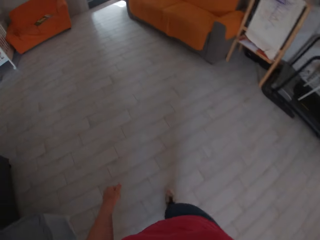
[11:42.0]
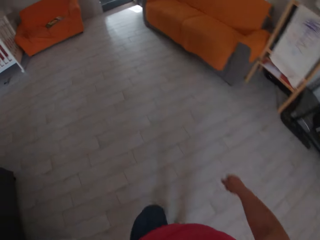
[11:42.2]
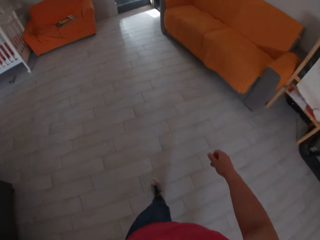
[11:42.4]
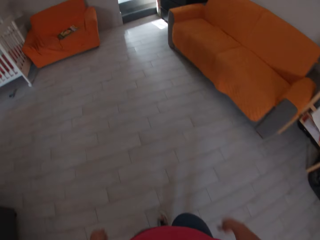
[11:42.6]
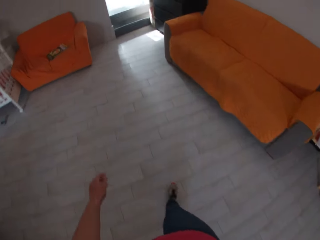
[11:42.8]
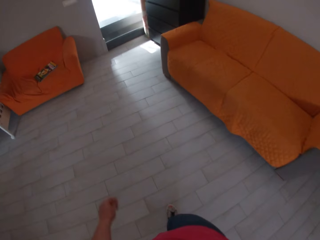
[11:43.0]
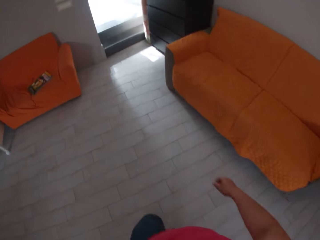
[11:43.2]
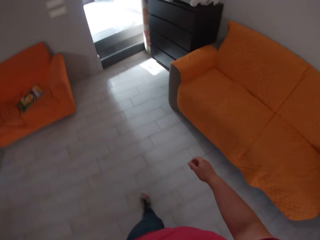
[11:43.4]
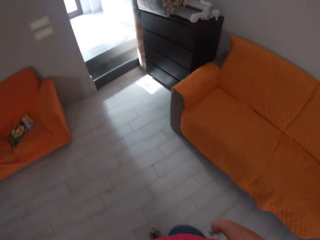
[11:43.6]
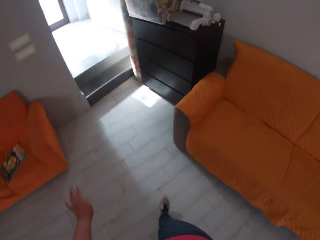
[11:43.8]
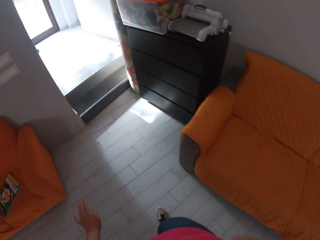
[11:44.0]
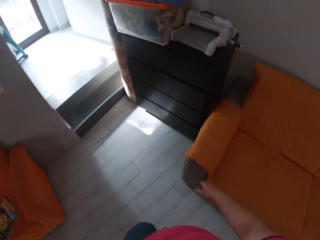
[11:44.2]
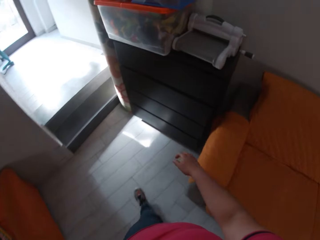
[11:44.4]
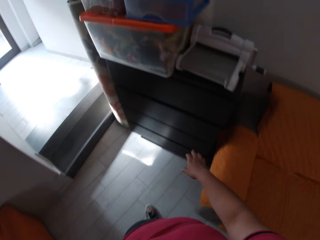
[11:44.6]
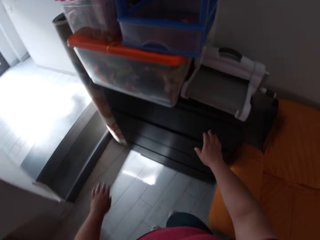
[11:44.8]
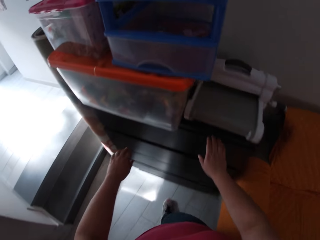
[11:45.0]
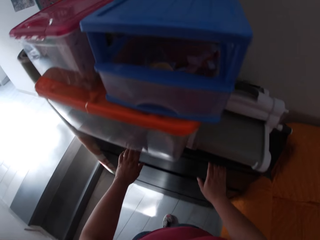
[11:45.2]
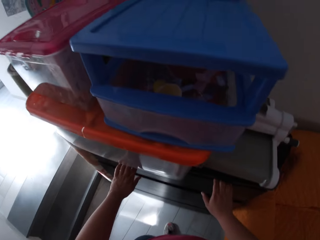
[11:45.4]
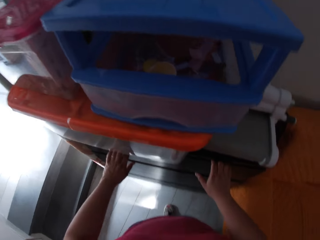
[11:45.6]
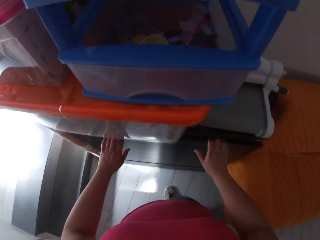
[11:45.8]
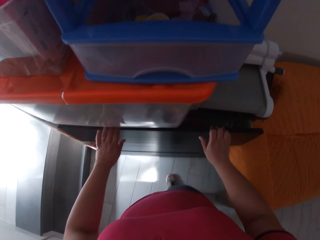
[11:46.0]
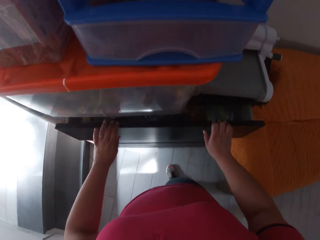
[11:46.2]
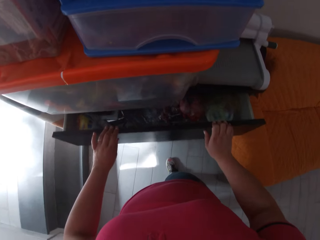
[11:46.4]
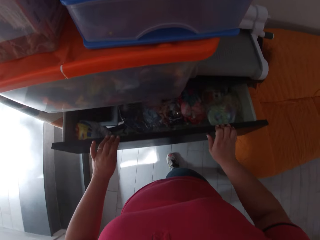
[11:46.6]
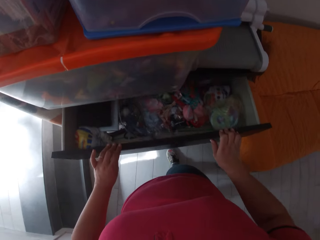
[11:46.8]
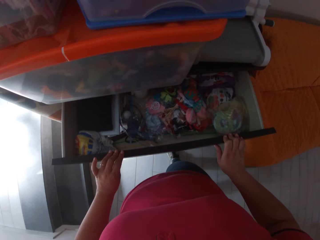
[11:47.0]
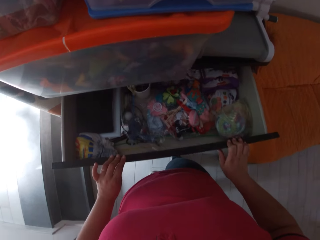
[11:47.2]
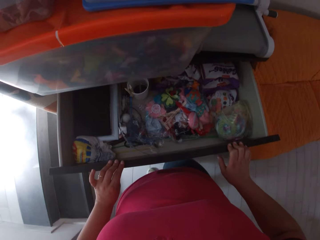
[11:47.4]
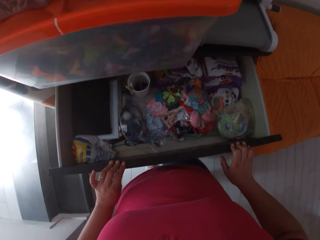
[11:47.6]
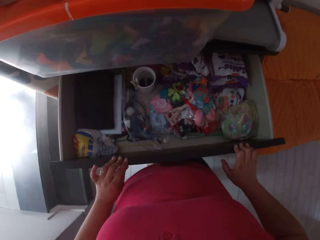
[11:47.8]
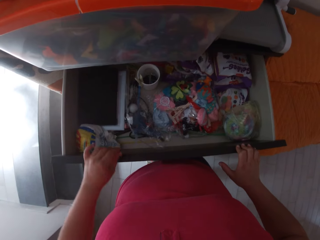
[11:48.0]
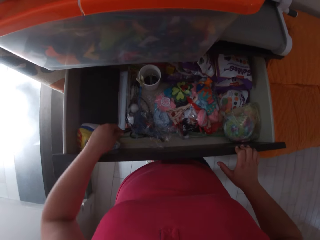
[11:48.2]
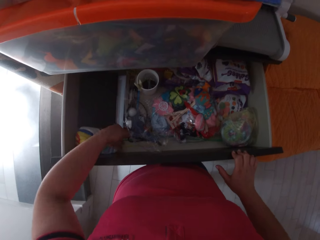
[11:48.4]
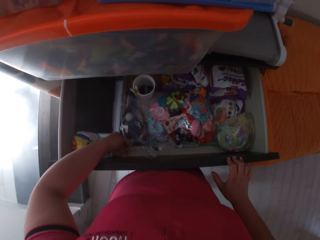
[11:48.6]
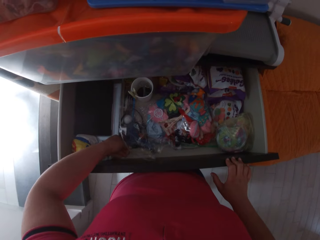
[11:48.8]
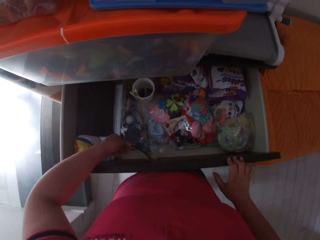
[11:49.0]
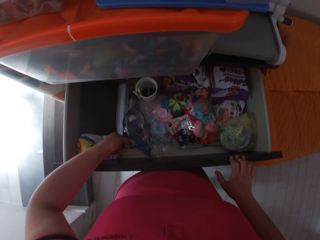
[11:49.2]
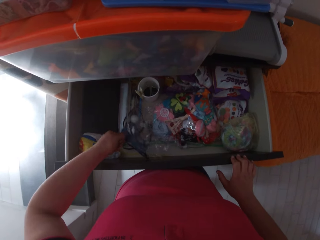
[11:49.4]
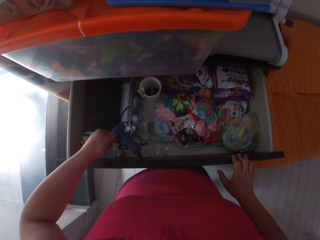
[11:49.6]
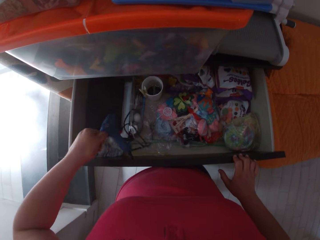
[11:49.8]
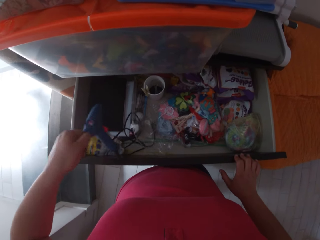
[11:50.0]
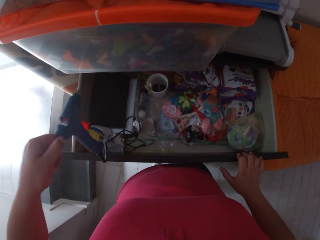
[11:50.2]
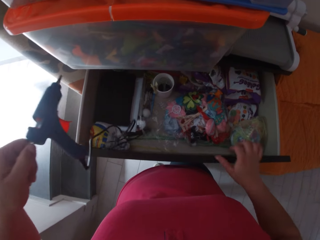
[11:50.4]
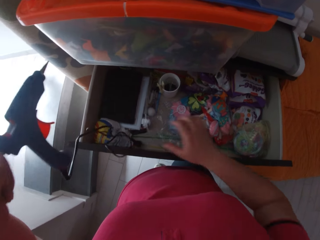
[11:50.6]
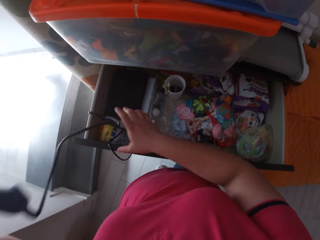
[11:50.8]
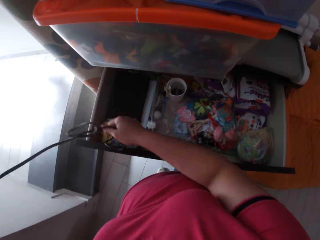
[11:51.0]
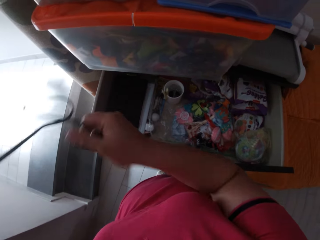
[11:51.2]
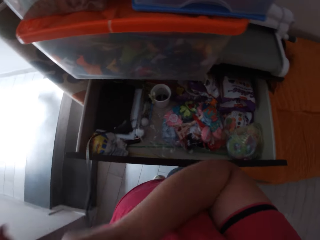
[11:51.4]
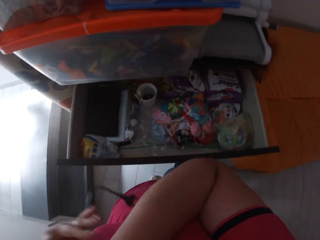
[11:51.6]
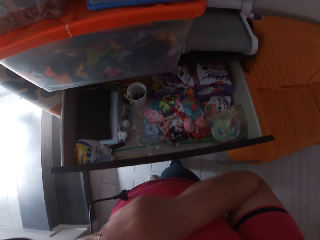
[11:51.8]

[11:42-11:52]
The camera wearer opens a drawer. They pick a glue gun or tagging gun.

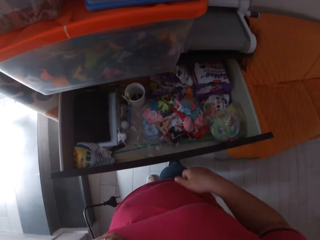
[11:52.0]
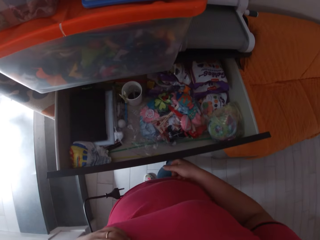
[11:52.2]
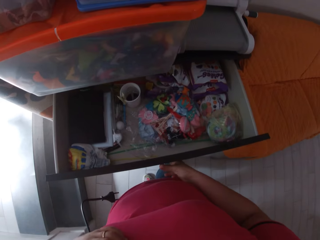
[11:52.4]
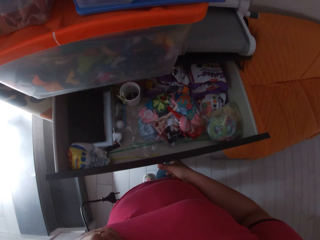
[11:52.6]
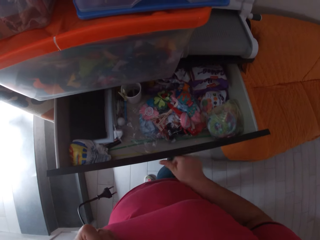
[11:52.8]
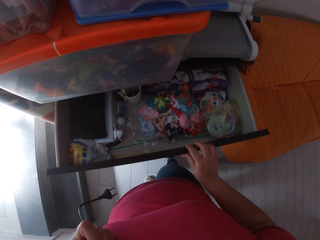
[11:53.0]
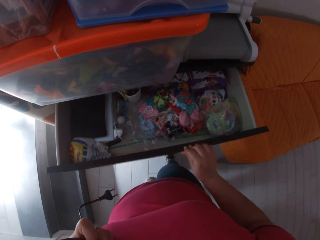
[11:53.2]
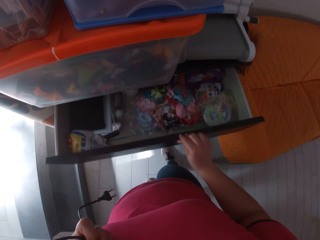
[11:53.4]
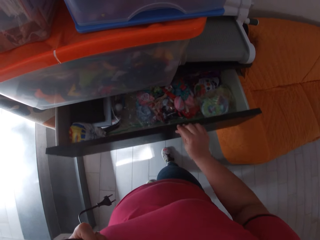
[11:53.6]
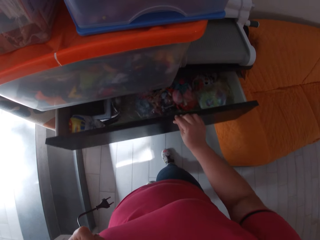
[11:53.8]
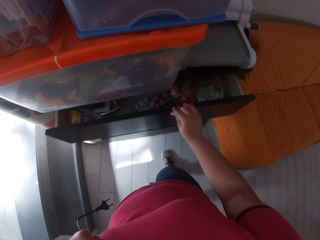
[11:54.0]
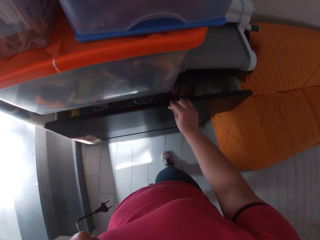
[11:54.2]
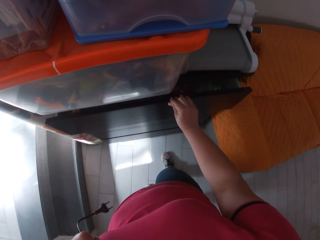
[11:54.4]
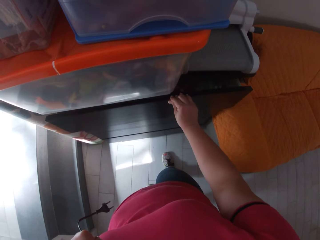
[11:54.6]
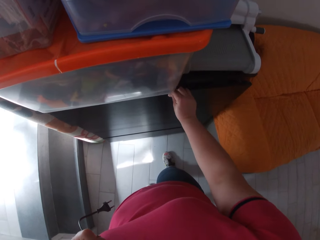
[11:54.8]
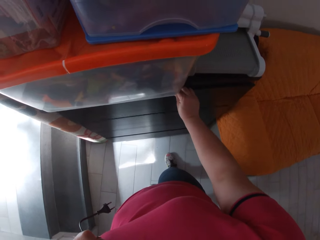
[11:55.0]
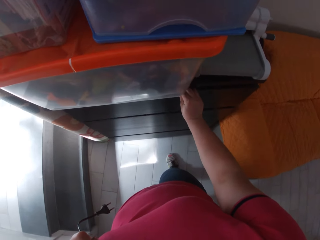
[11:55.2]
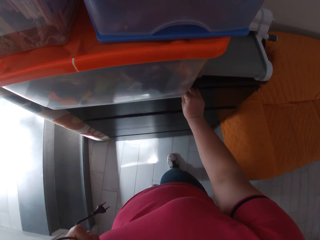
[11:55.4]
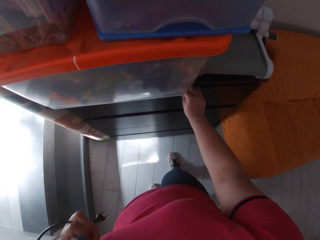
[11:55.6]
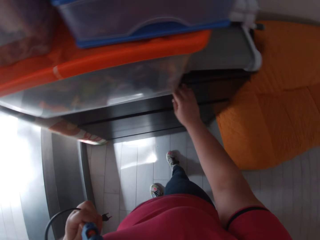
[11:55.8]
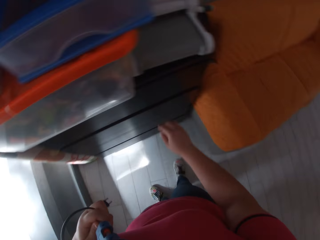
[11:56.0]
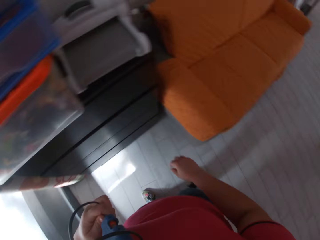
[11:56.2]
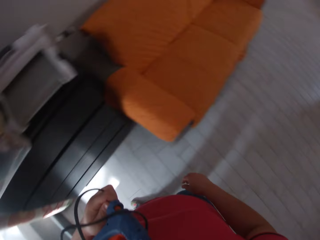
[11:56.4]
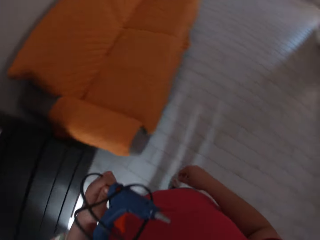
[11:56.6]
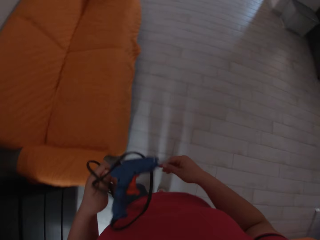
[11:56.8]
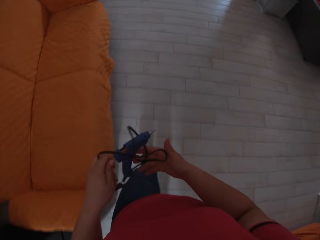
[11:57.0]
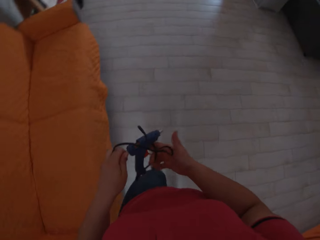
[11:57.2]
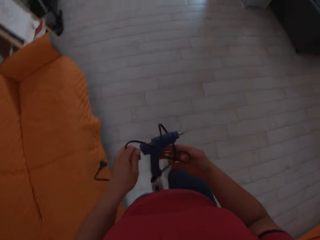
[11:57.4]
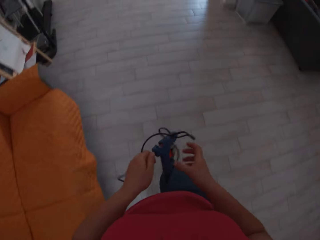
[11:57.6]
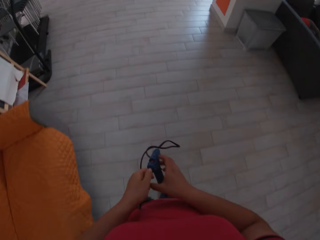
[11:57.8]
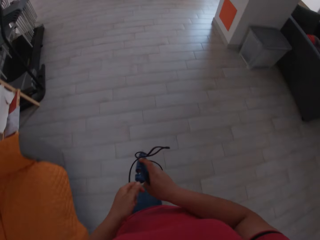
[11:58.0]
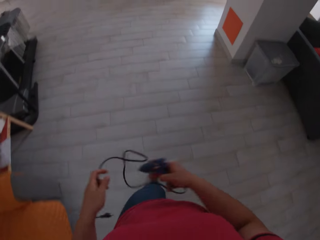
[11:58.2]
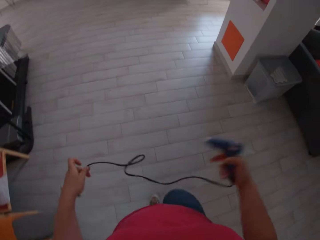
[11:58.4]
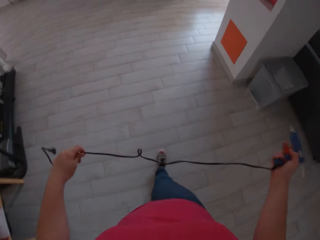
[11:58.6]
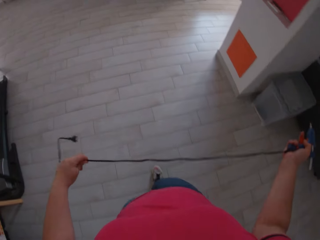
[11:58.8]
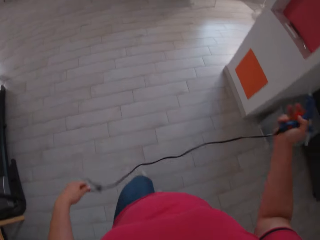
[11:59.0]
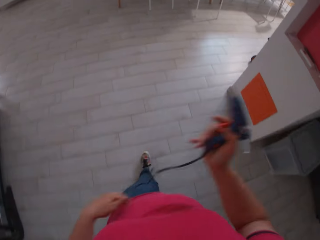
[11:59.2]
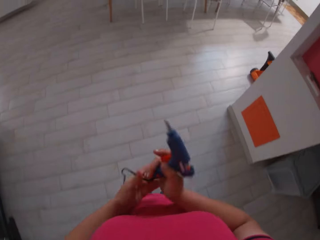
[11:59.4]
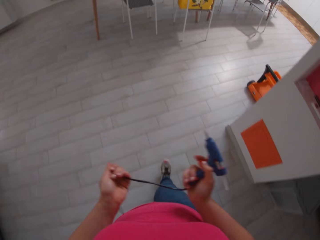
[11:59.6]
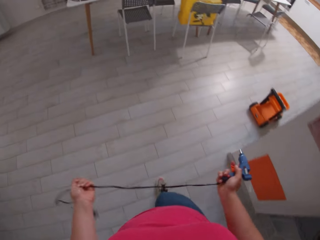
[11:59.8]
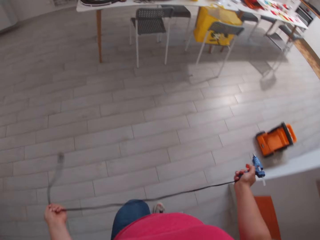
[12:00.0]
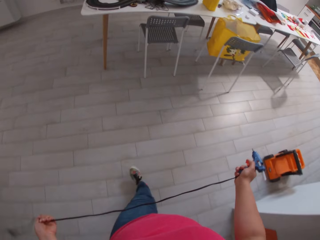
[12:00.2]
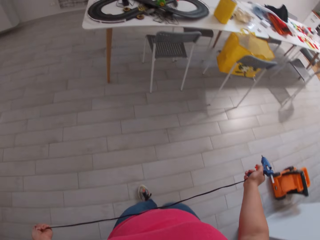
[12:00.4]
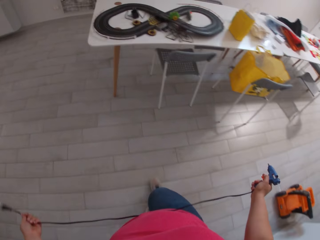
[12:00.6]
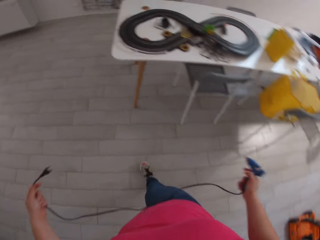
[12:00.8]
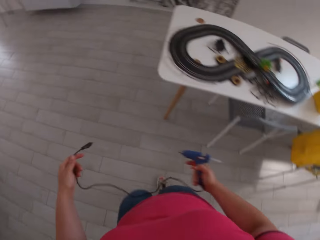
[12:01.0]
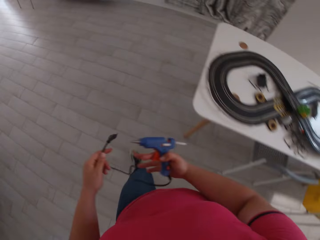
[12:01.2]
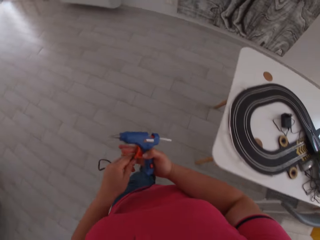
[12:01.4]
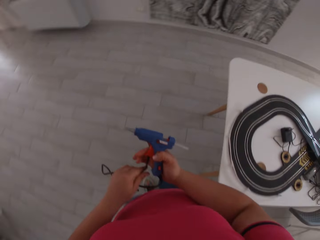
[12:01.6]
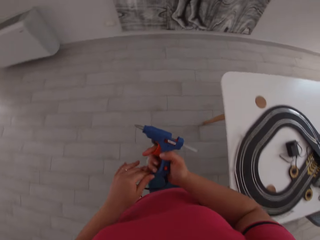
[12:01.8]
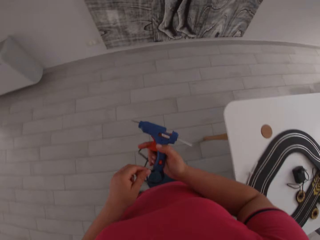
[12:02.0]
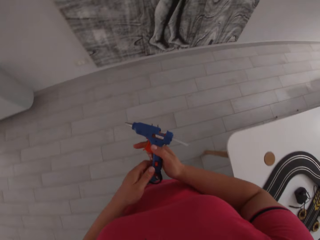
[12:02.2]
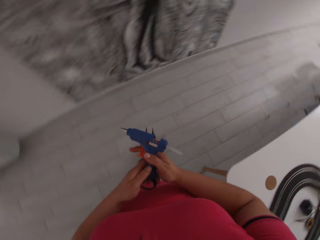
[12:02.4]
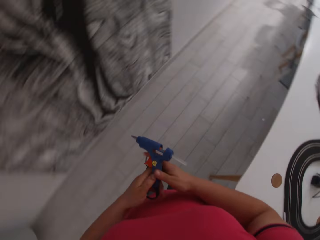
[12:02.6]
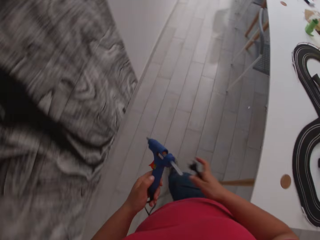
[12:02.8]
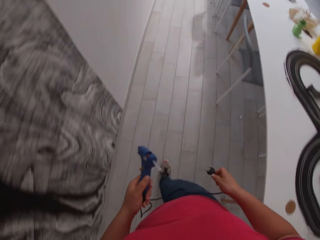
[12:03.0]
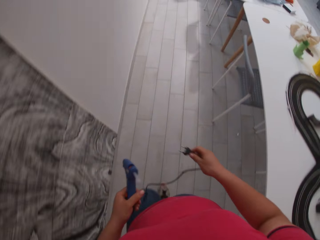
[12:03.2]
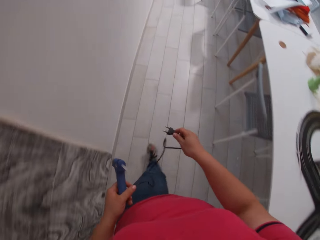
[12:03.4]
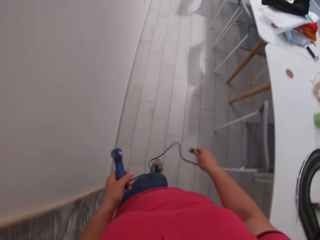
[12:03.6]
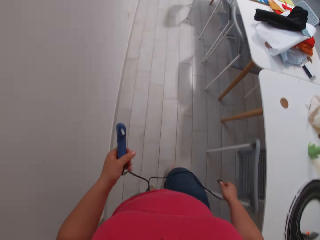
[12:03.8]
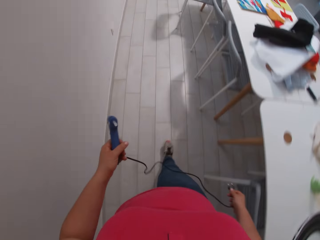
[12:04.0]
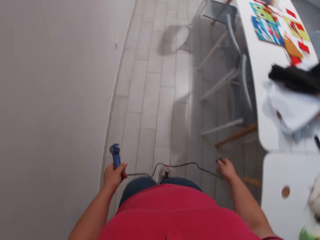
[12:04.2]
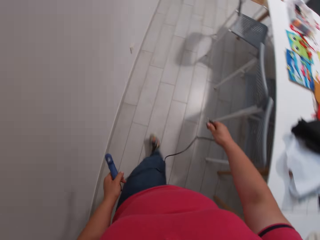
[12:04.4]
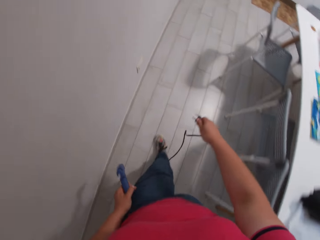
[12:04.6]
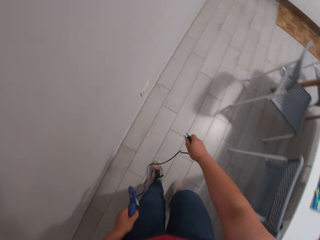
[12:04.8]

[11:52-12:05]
The camera wearer closes the drawer. They walk in the room.
